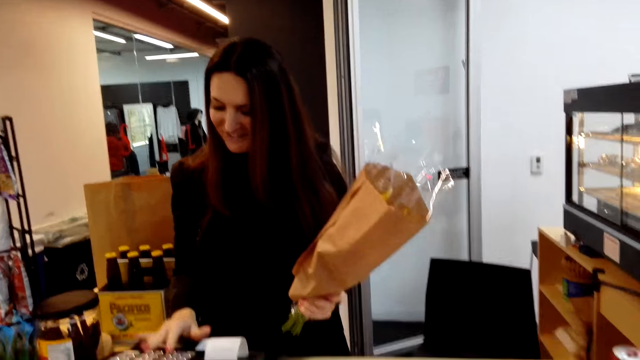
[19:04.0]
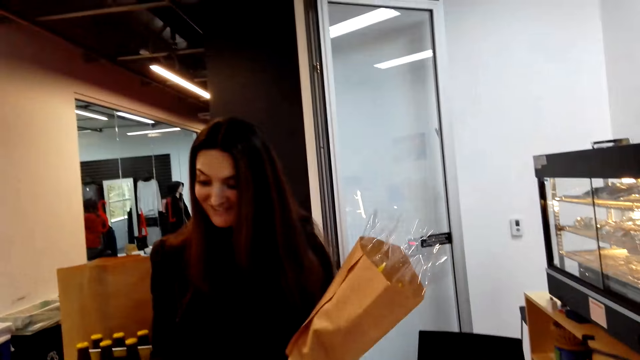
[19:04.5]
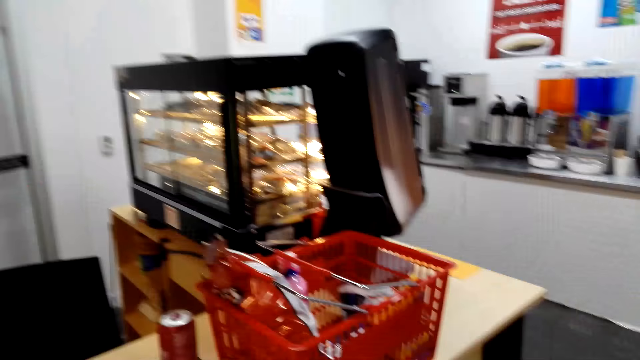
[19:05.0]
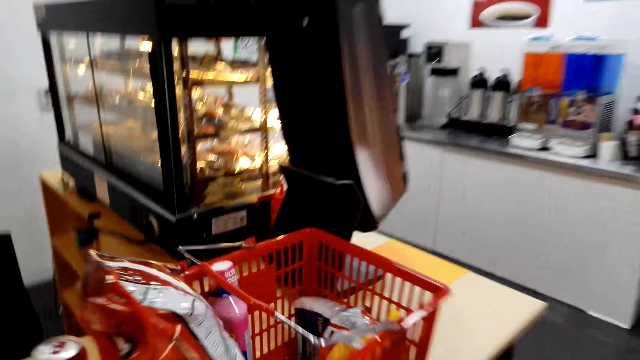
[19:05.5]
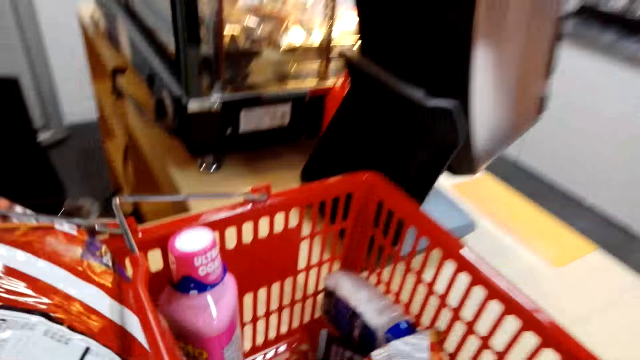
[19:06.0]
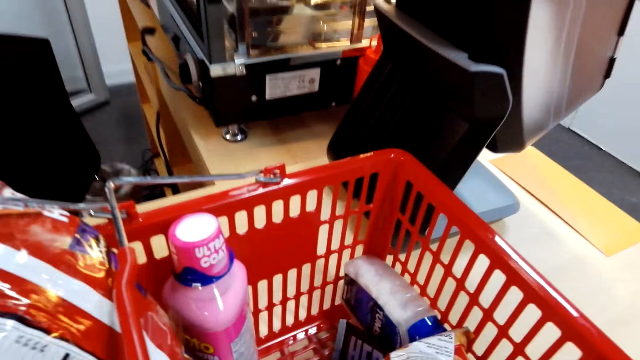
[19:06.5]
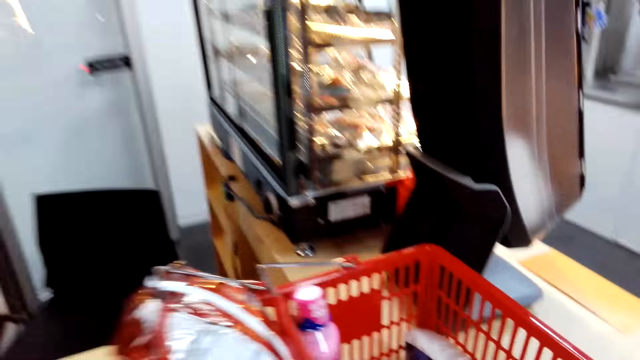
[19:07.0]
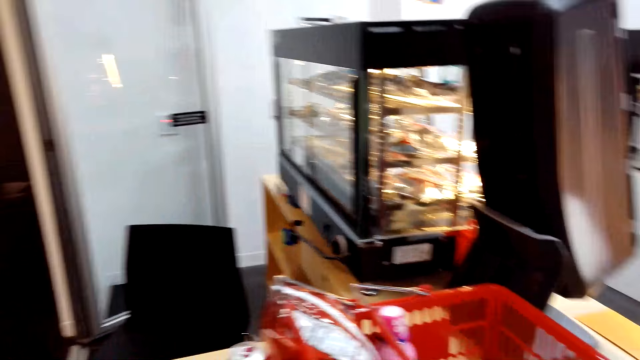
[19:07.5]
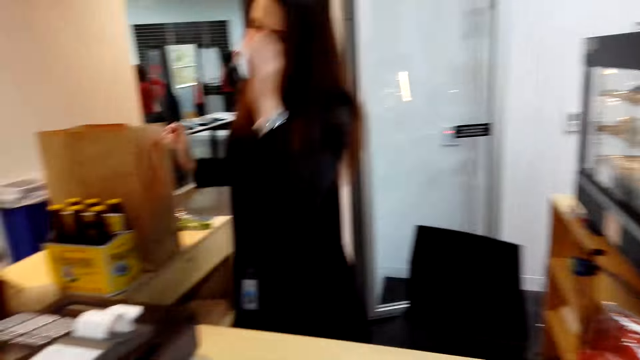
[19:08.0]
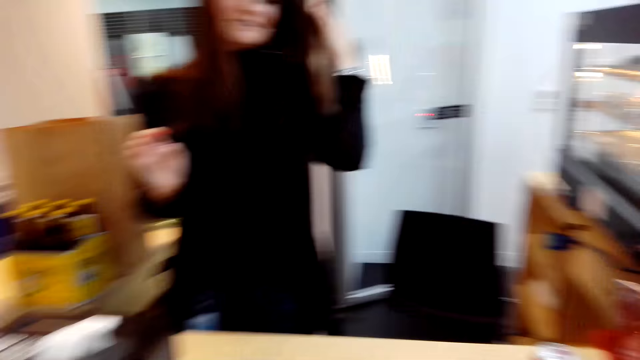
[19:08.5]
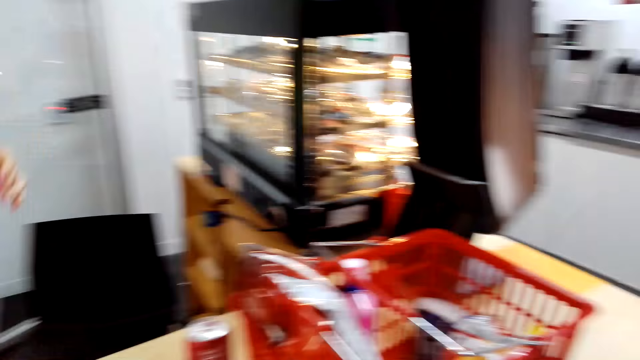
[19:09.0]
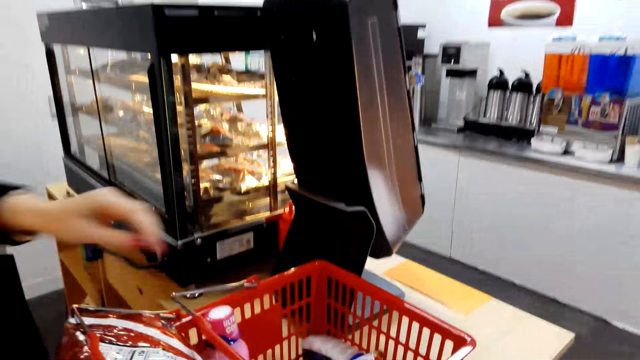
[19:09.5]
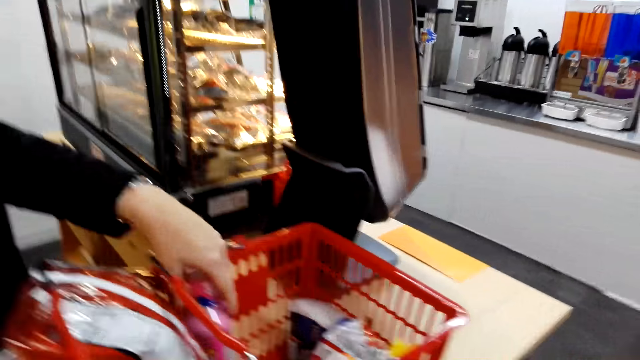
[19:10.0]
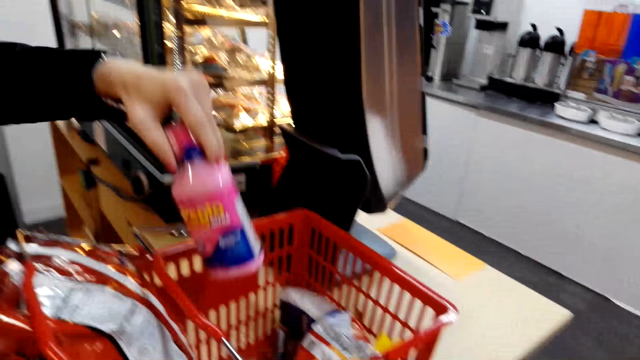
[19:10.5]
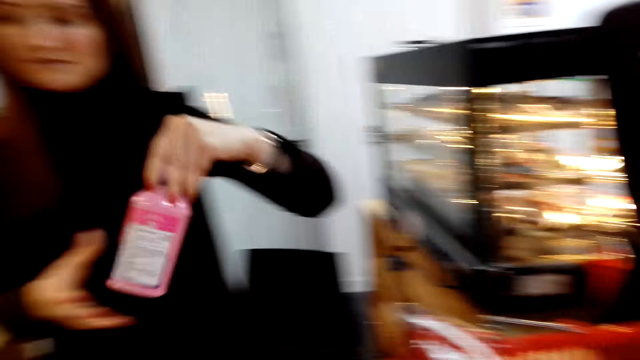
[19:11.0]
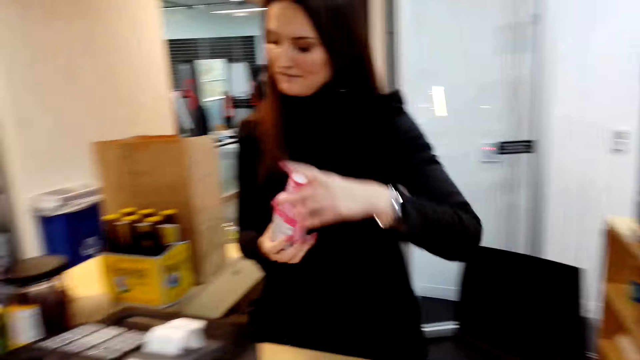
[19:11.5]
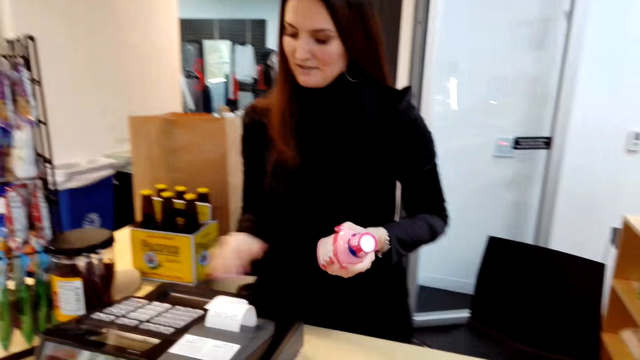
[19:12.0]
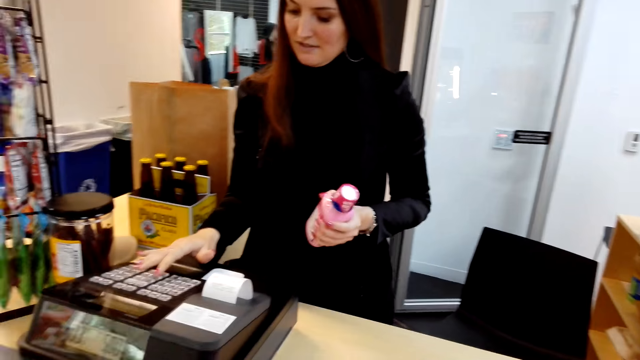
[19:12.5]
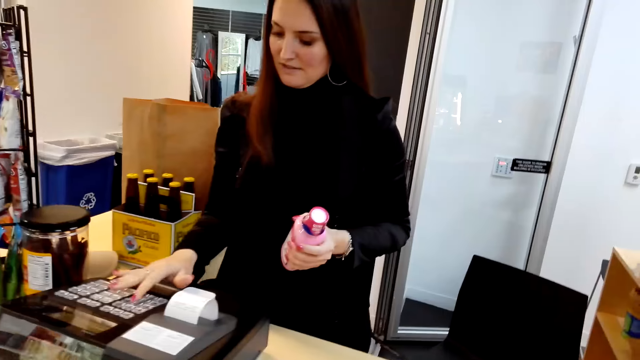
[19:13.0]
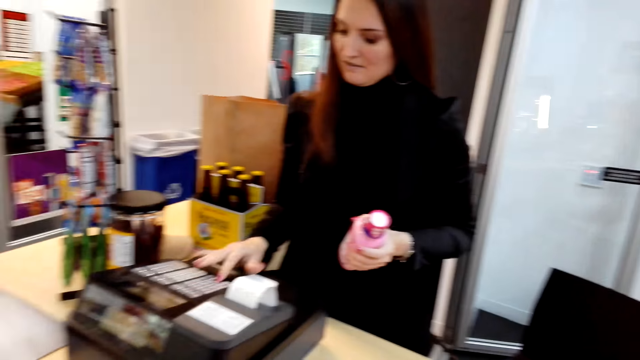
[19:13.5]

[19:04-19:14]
The lady talks to the camera wearer. The camera wearer talks to the lady. They look in the shopping basket. The lady straightens the hair. The camera wearer looks at the lady. The lady picks up a bottle, adjusts the bottle in the hand, and operates the cash register machine.

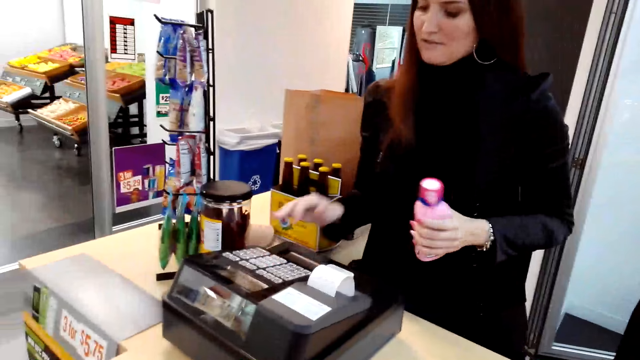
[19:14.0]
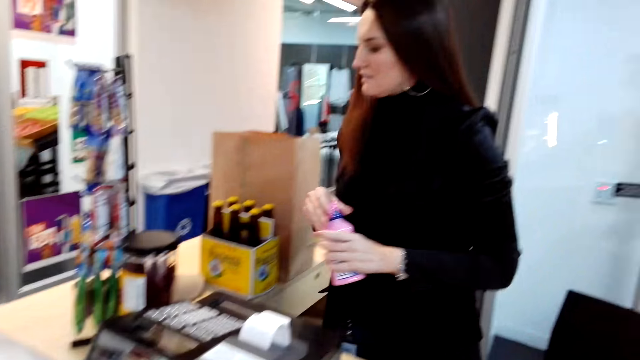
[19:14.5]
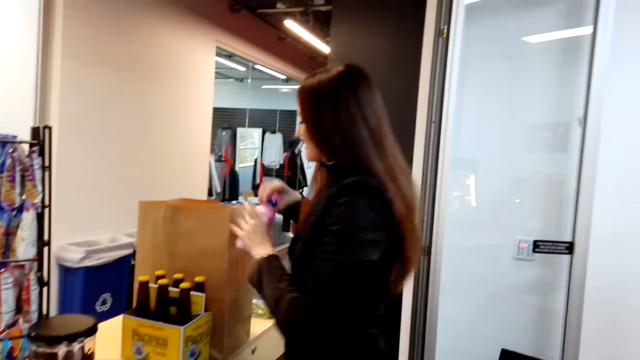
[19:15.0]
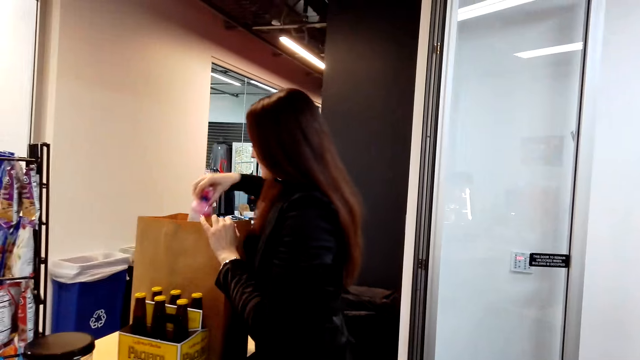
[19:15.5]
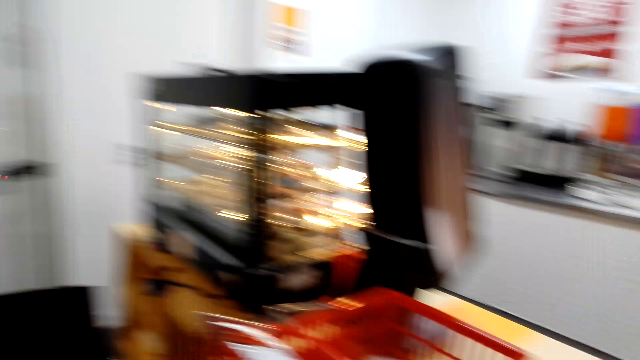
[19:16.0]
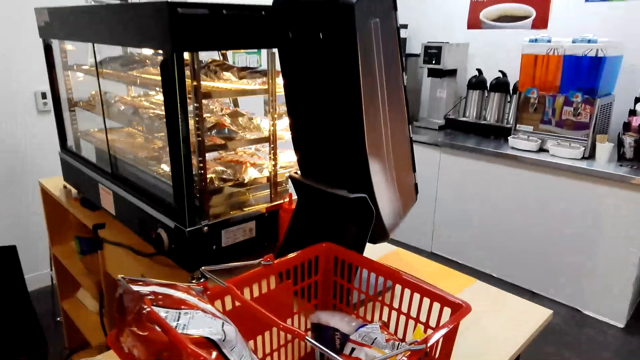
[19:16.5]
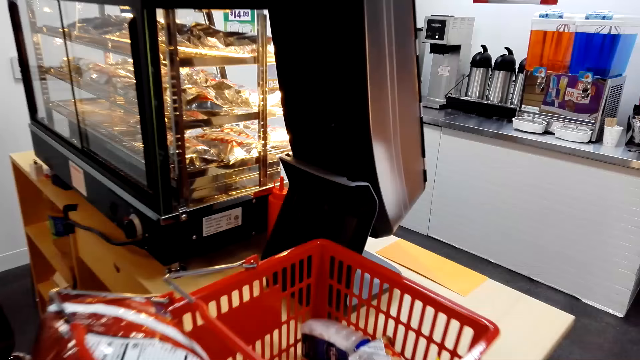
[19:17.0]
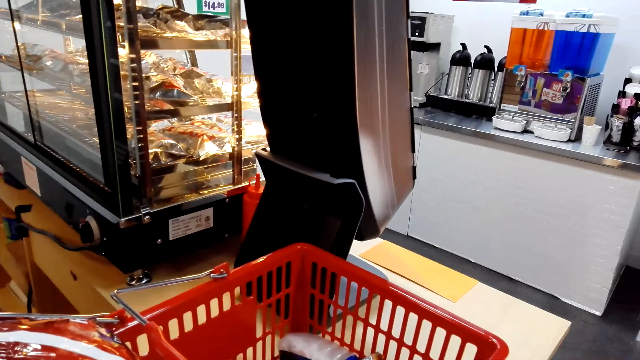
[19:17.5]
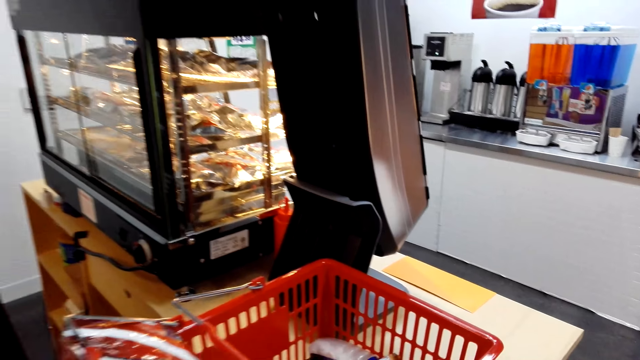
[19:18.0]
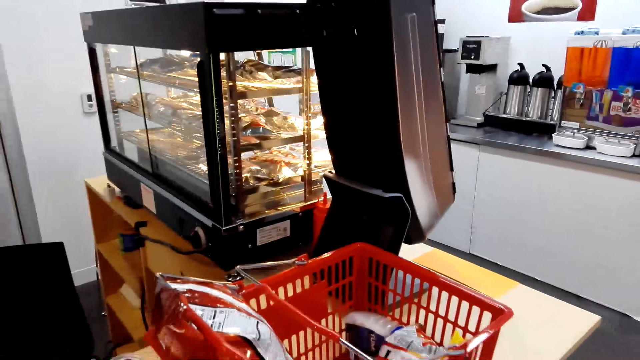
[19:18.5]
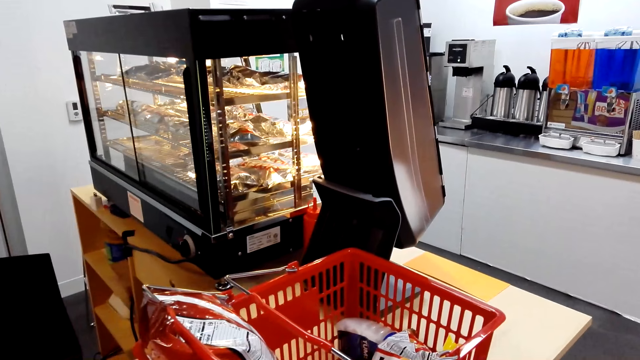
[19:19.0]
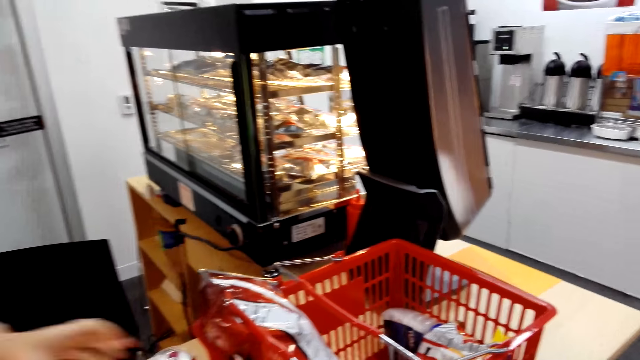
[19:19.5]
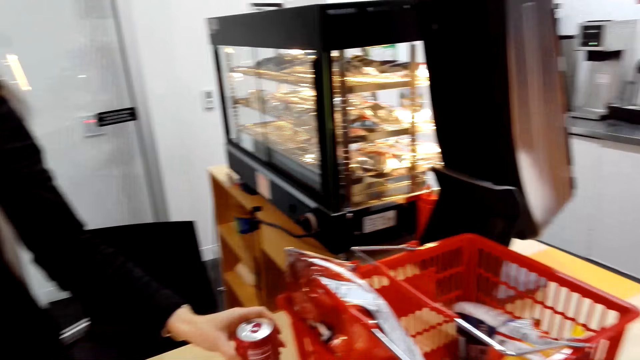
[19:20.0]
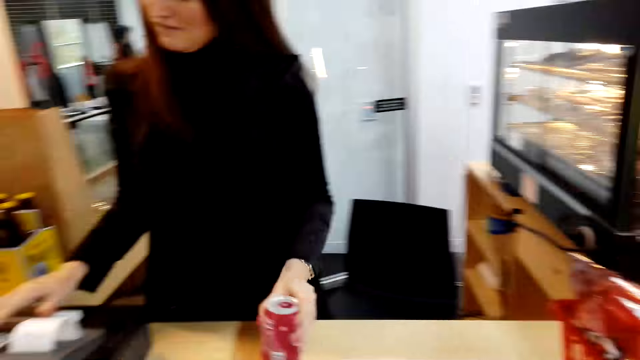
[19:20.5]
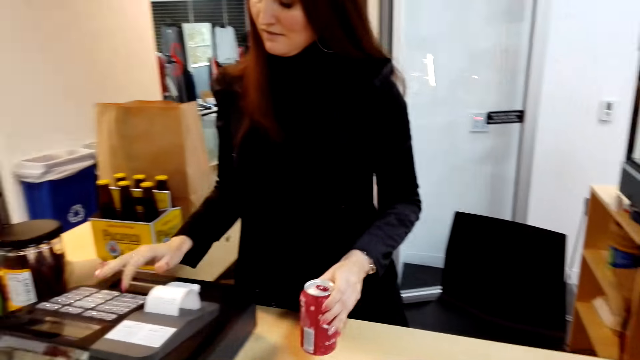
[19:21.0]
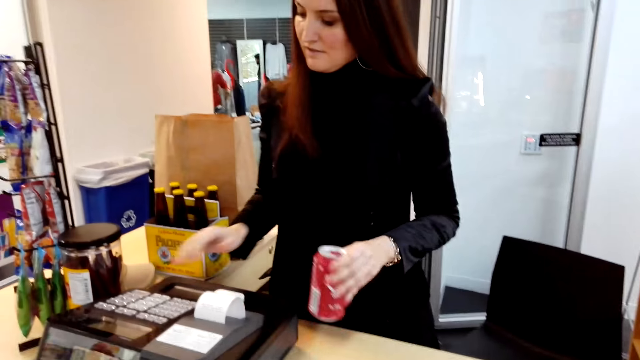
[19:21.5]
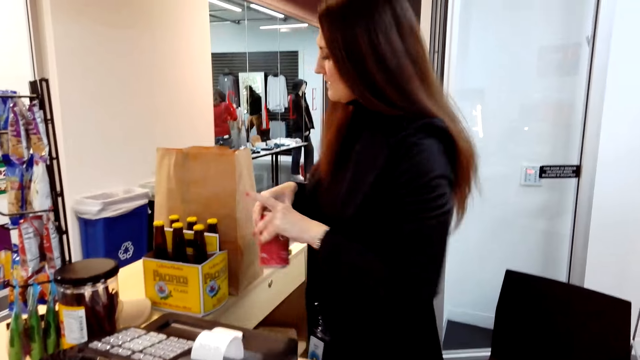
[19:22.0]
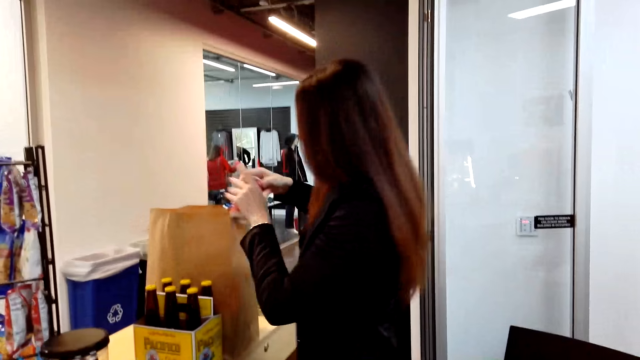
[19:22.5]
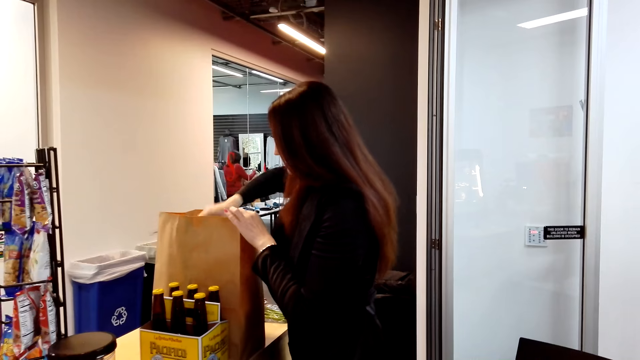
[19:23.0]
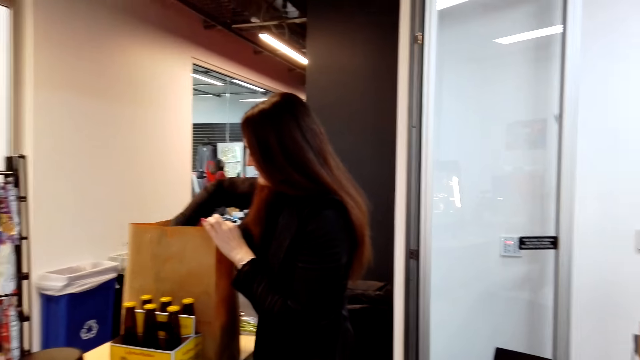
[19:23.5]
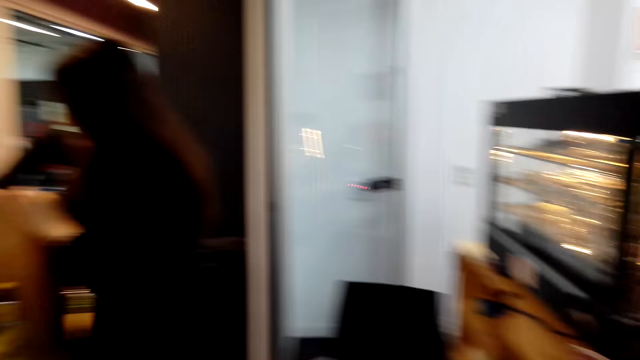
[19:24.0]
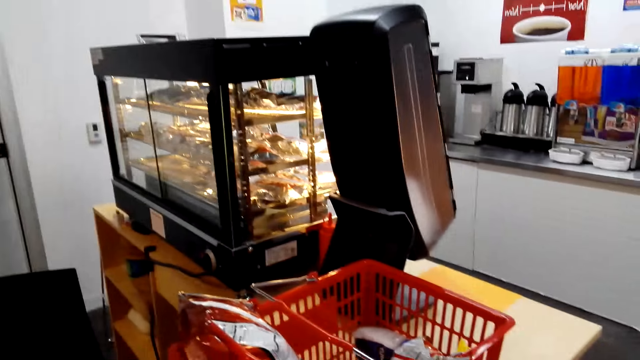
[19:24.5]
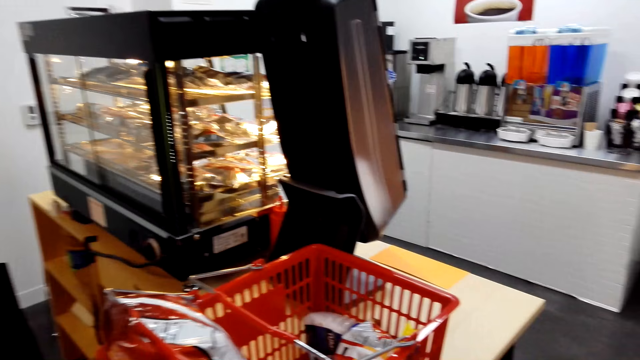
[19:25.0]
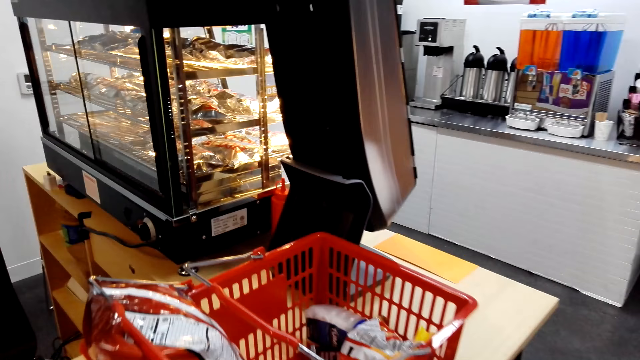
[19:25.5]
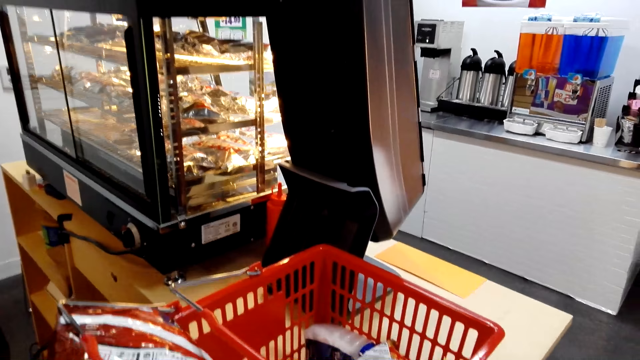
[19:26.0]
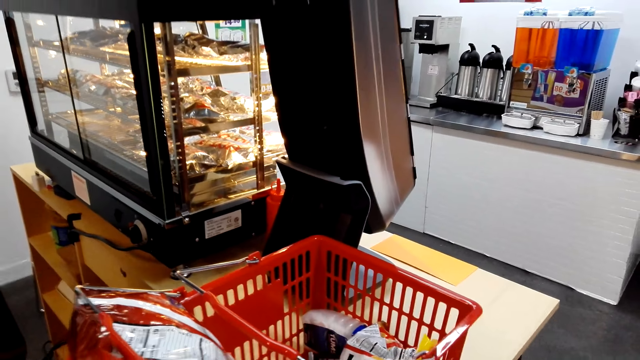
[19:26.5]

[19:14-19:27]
The lady passes the bottle to the right hand, holds the paper bag, and puts the bottle in the paper bag. The camera wearer looks in the shopping basket. The lady picks up bubbly and operates the cash register machine. Another lady walks in the supermarket. The camera wearer looks at the first lady. The first lady passes the bubbly to the right hand. A man walks in the supermarket. The first lady puts the bubbly in the paper bag. The camera wearer looks in the shopping basket.
